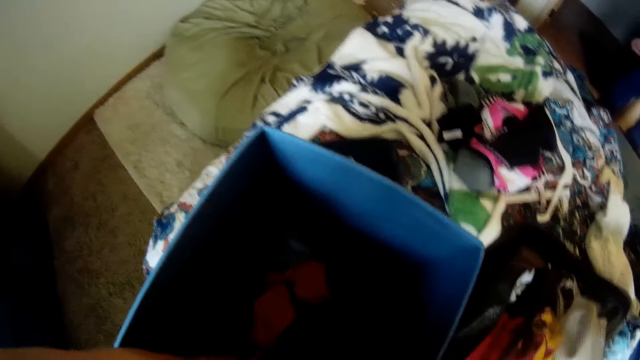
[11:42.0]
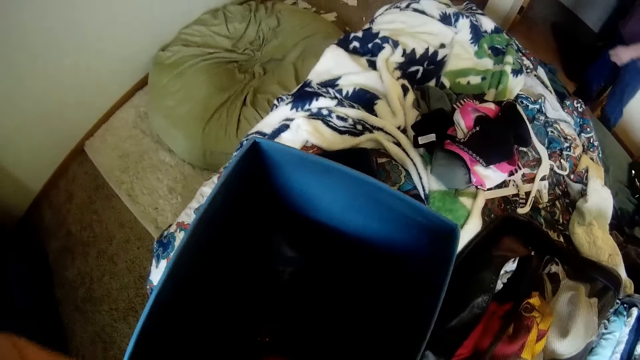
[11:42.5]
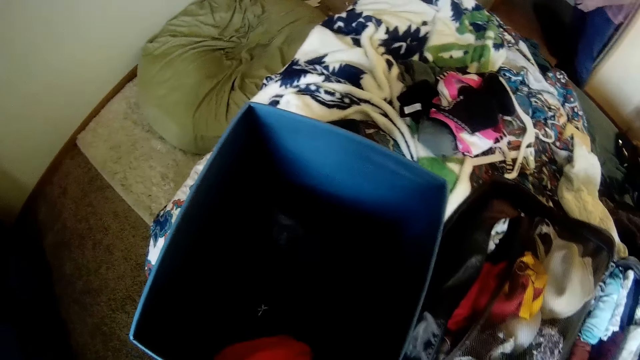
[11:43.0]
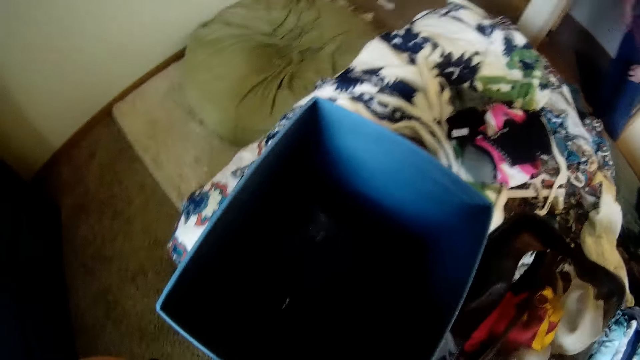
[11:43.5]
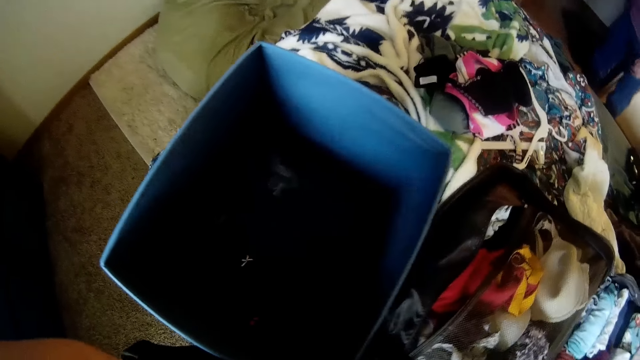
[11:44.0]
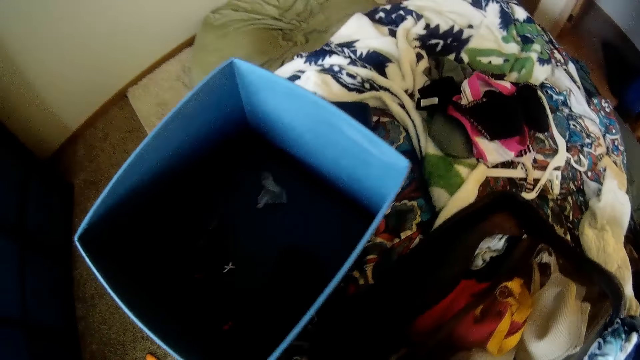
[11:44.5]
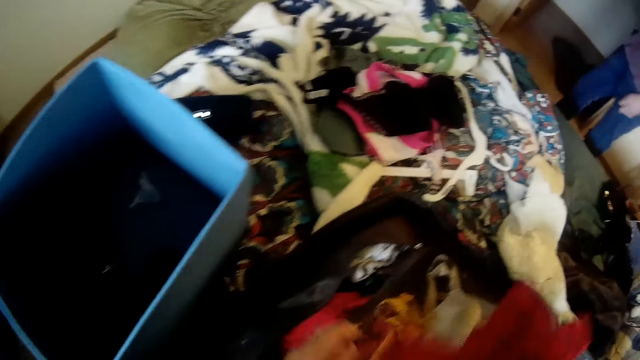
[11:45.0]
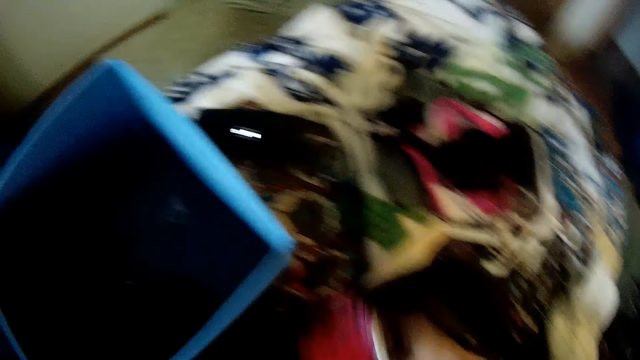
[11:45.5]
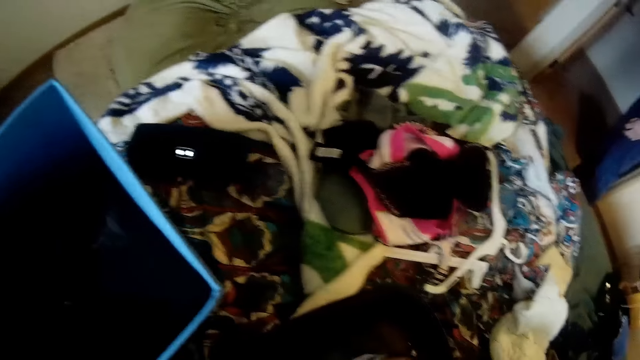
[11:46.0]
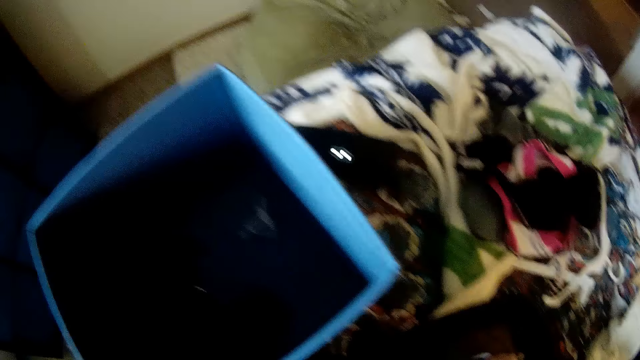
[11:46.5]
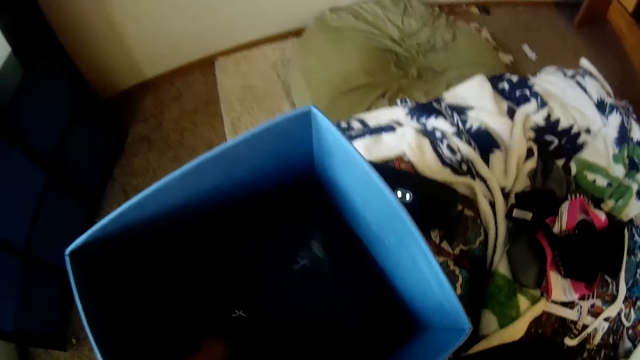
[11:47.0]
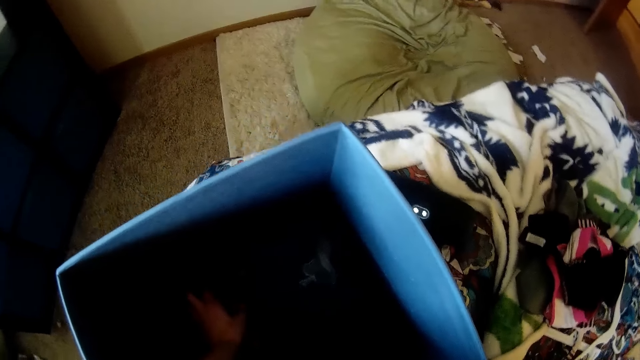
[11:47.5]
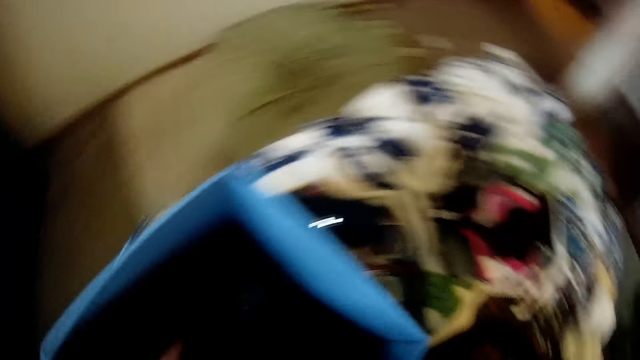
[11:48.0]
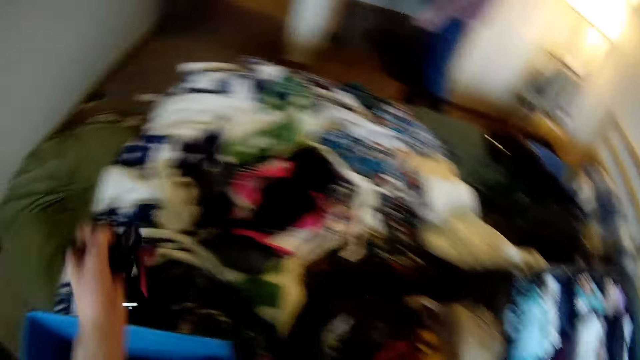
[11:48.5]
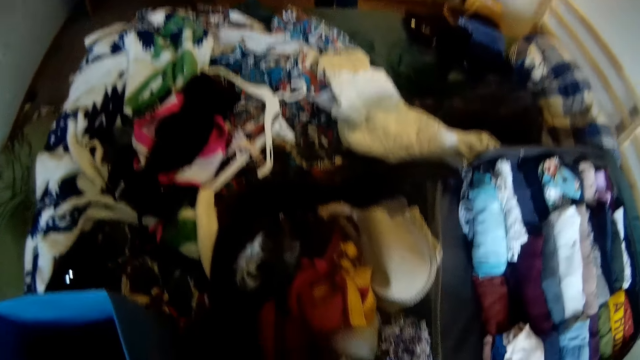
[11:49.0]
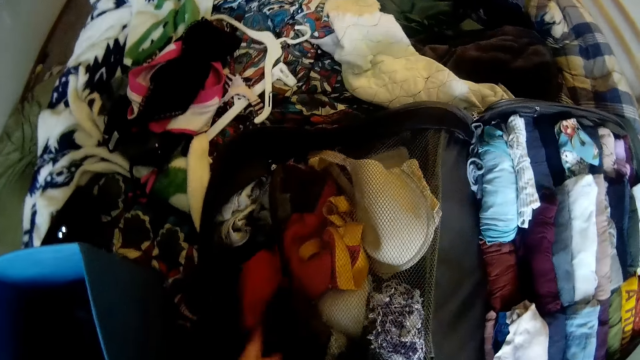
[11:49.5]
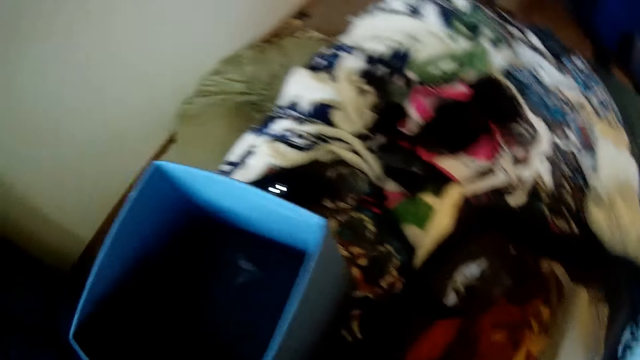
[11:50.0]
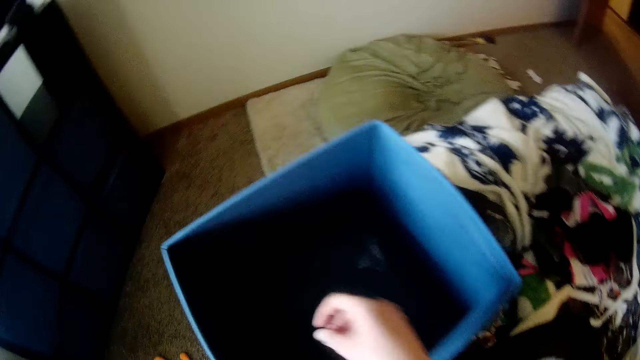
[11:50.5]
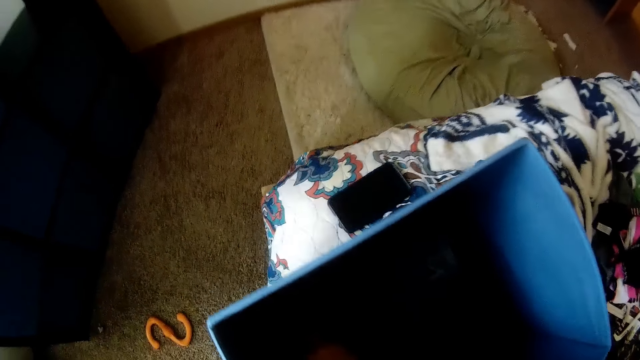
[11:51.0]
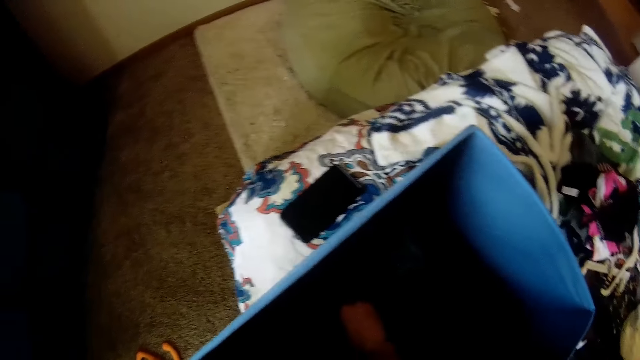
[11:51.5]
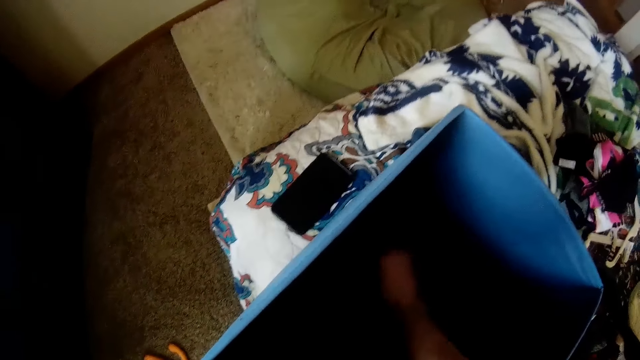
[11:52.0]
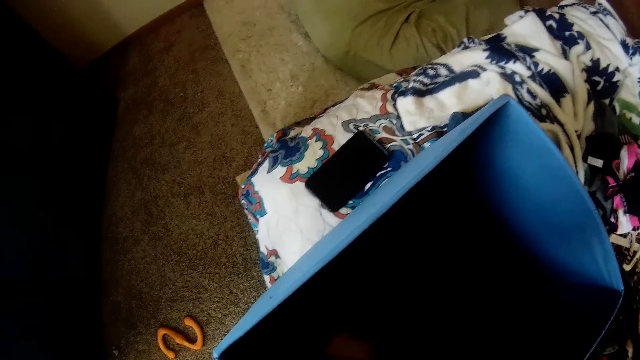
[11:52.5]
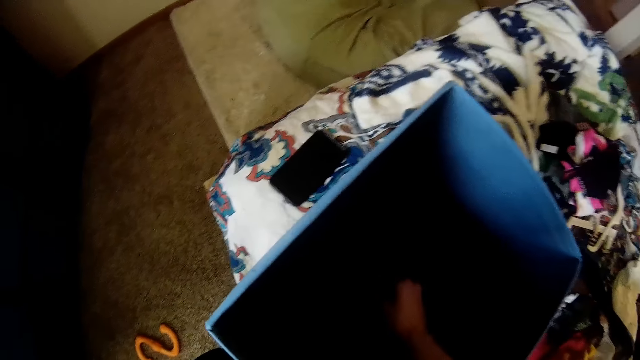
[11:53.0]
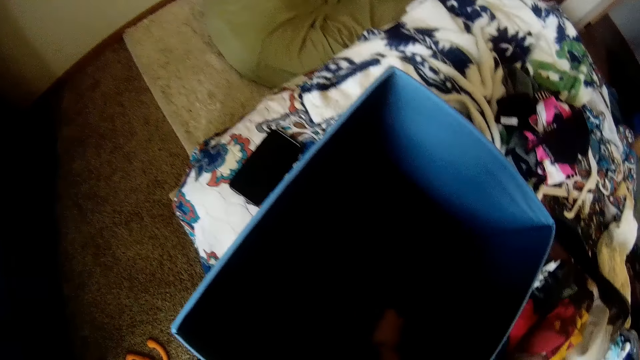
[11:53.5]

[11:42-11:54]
The camera wearer takes a cloth from the box with her left hand. She puts the clothes in the luggage compartment. She takes a cloth from the box with her left hand. She drops the cloth on the bed. She takes dirt or a paper from the box with the right hand.

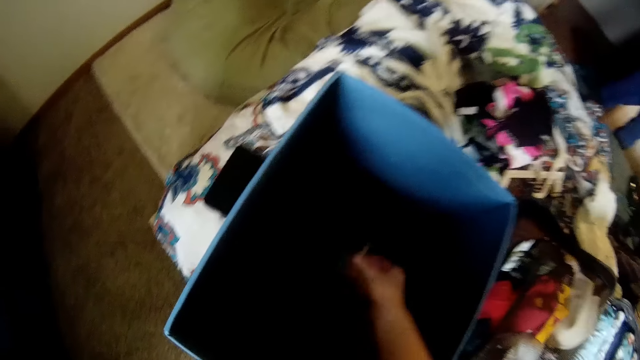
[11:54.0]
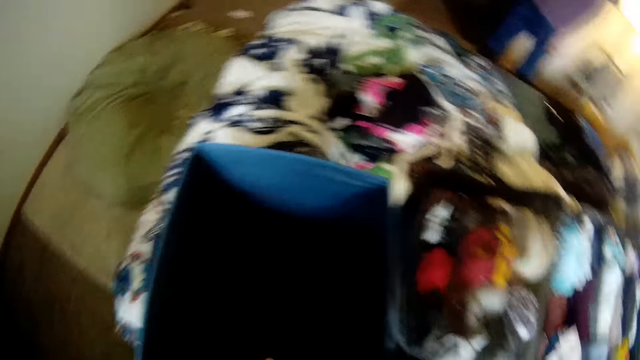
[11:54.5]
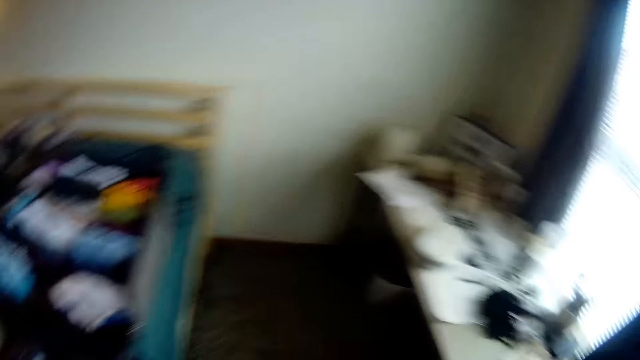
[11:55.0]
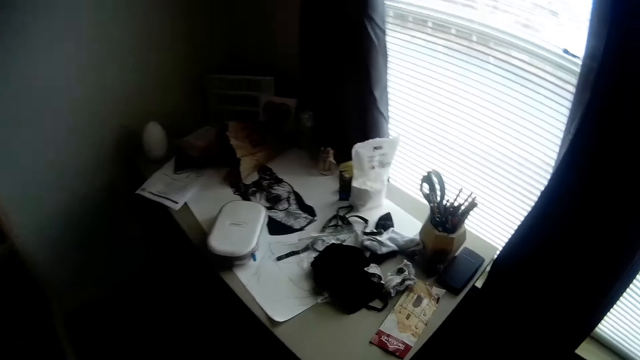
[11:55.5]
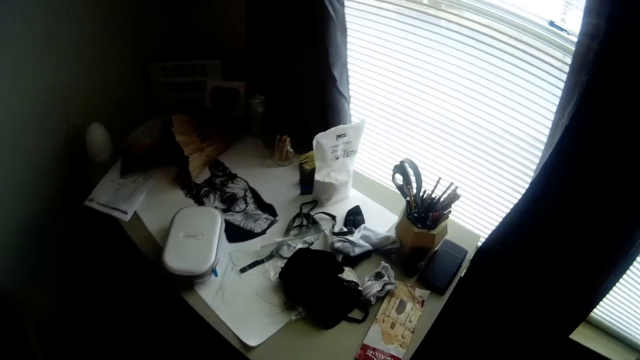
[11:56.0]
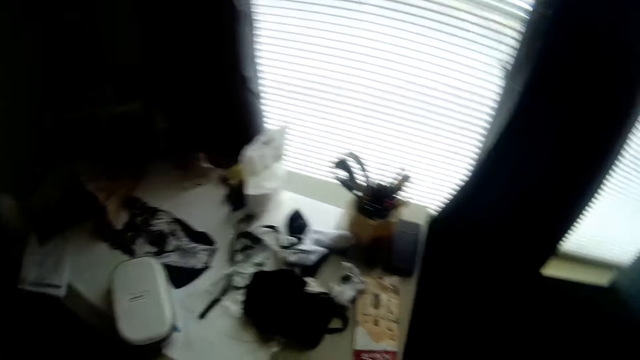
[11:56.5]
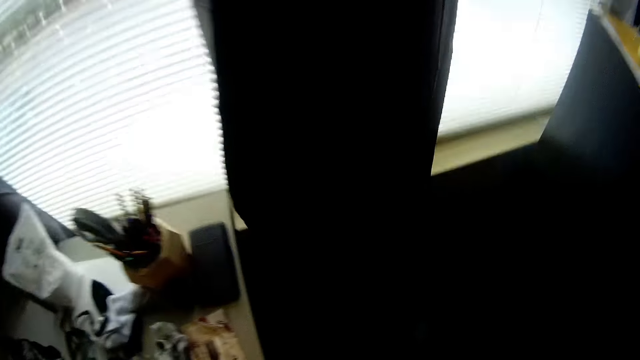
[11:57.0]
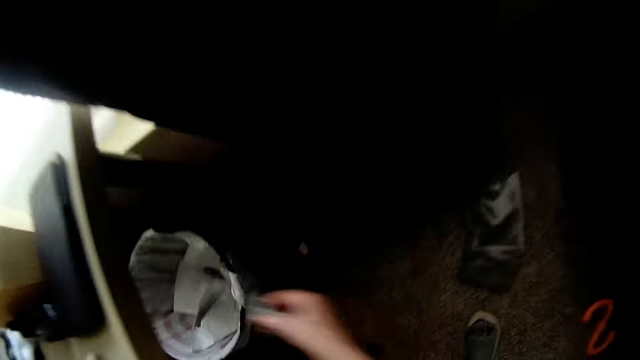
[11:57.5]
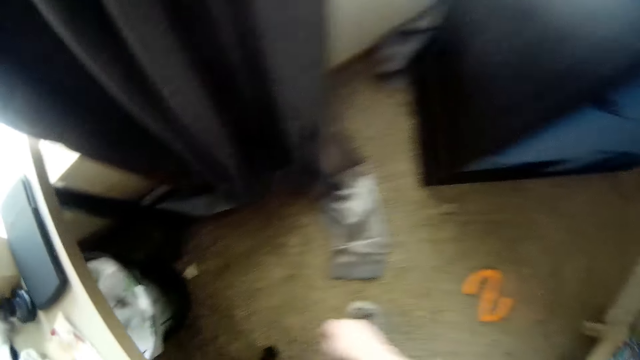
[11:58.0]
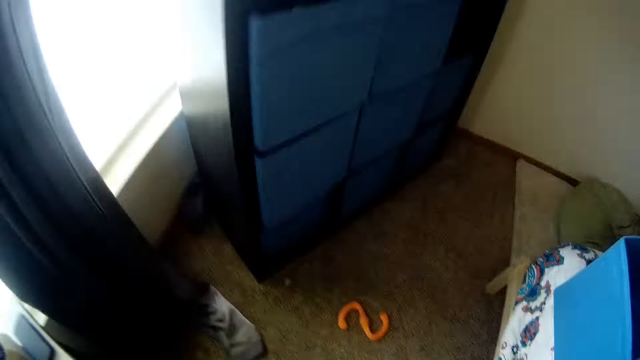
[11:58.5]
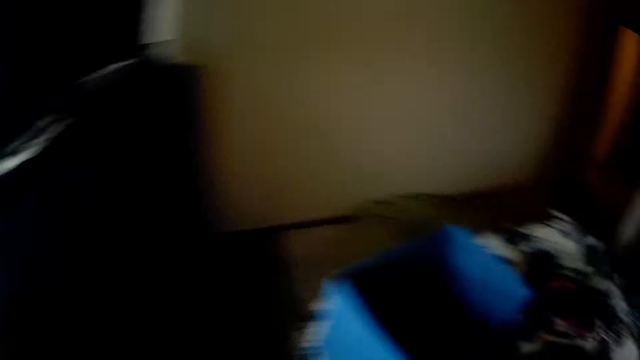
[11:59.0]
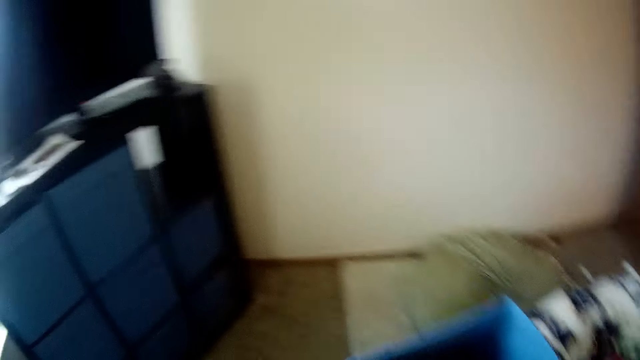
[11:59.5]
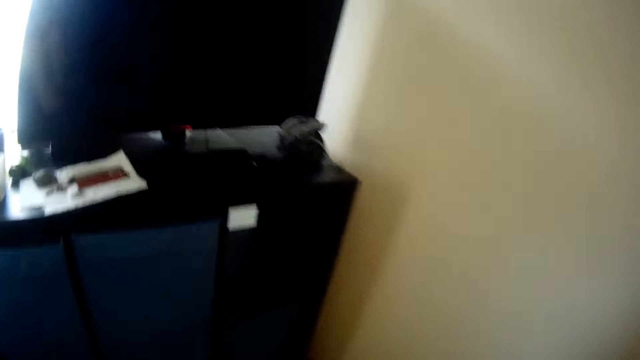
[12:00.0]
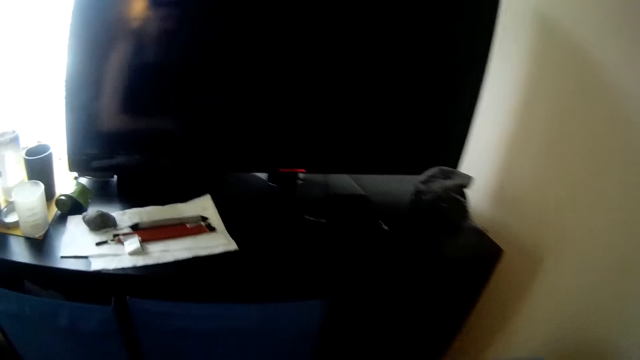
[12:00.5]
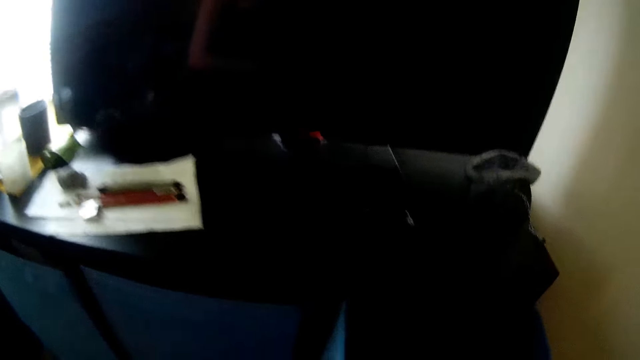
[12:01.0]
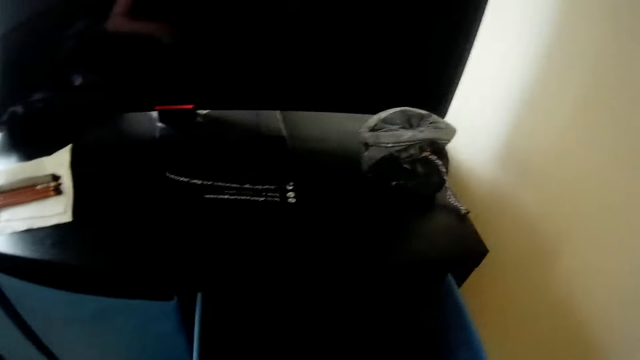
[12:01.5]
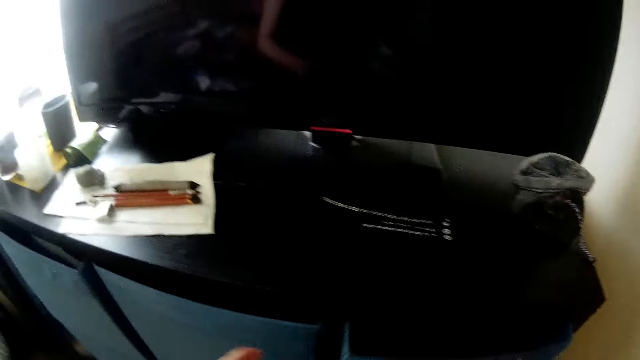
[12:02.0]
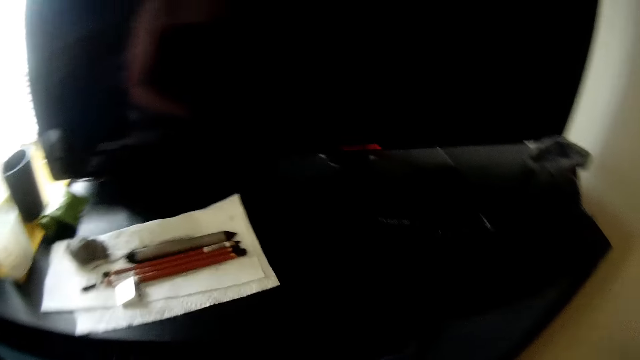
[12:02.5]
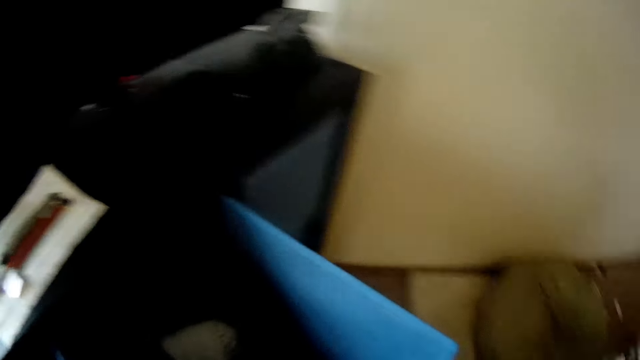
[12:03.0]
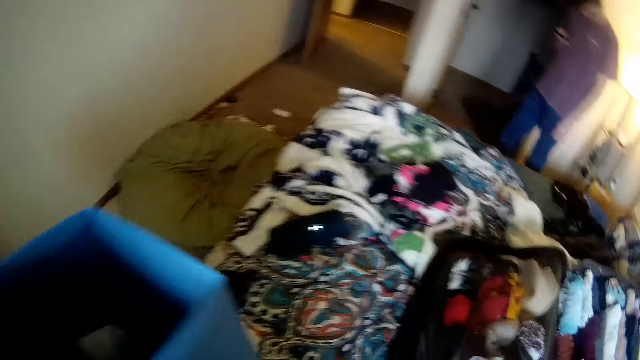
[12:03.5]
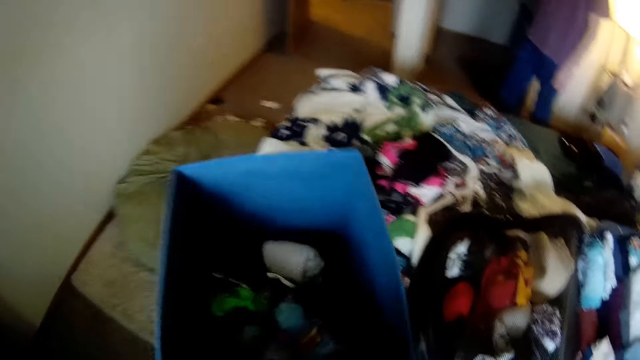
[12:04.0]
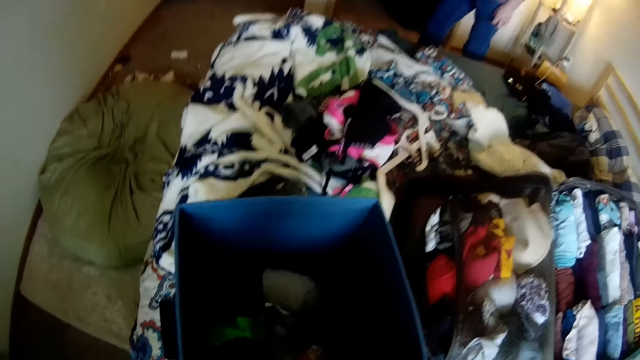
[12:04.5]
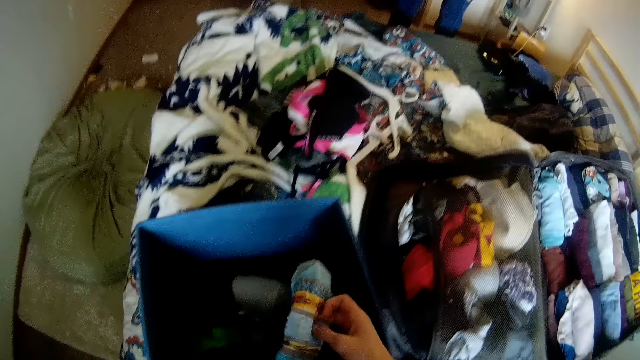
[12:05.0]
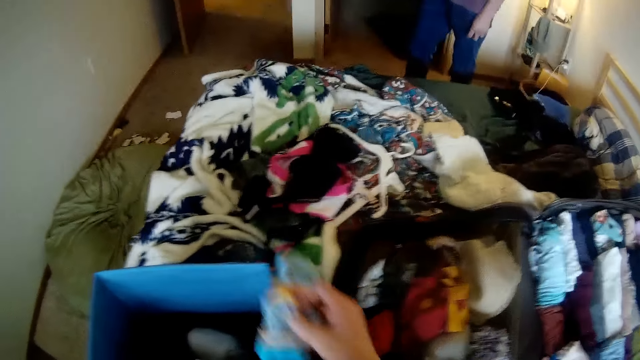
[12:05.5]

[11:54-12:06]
The camera wearer turns around. She drops the dirt or paper in a waste bin. She carries the box. She places the box in a rack or cabinet. She takes another box from the rack. She drops the box on the bed. She takes a cloth from the box with her right hand.
